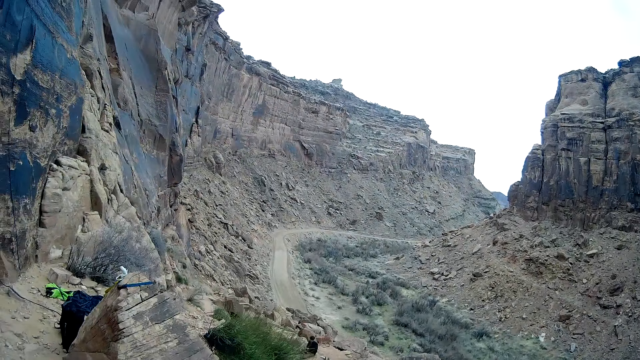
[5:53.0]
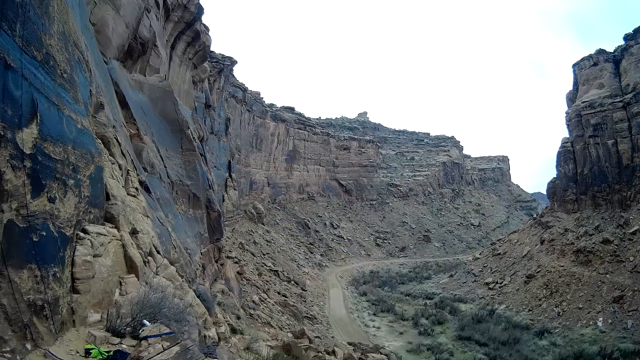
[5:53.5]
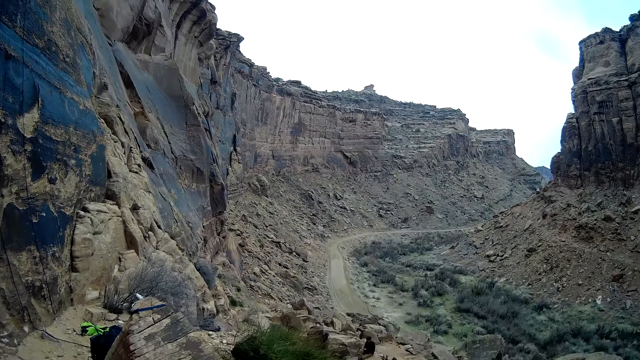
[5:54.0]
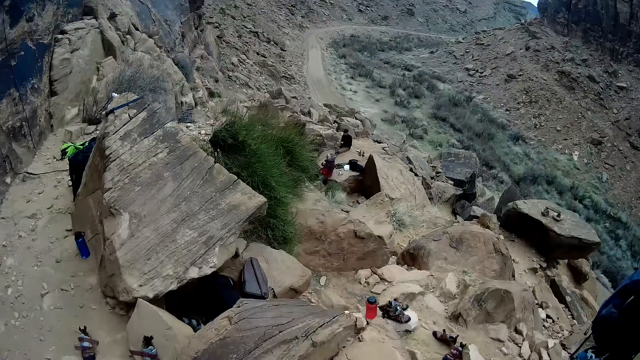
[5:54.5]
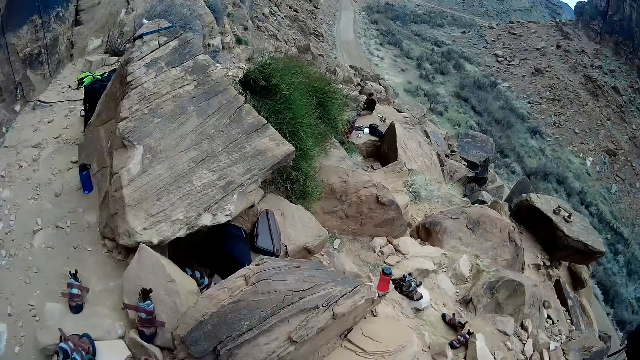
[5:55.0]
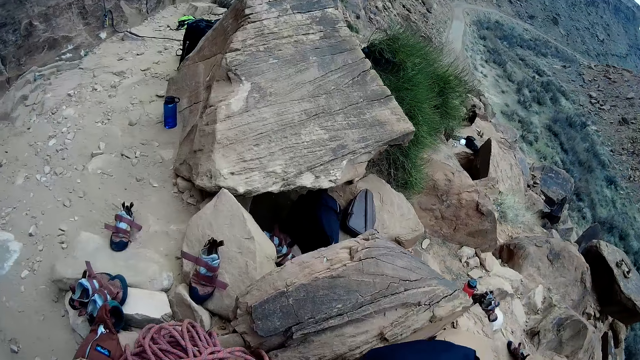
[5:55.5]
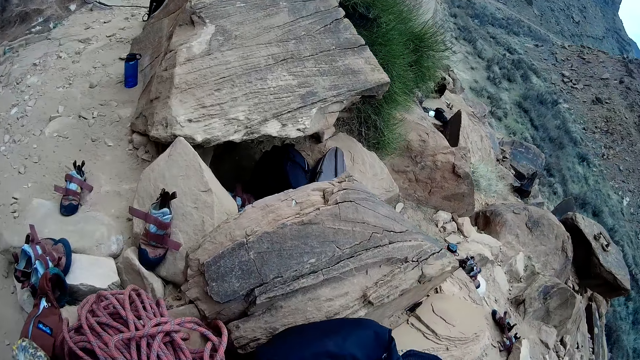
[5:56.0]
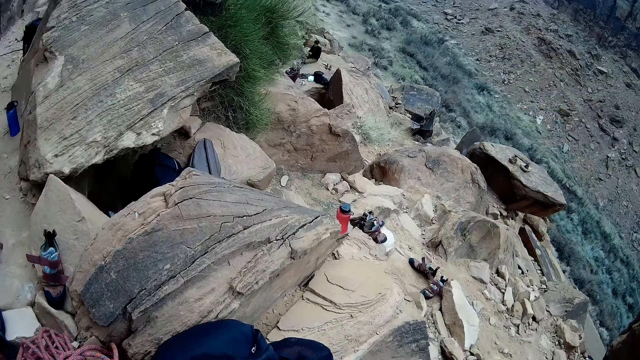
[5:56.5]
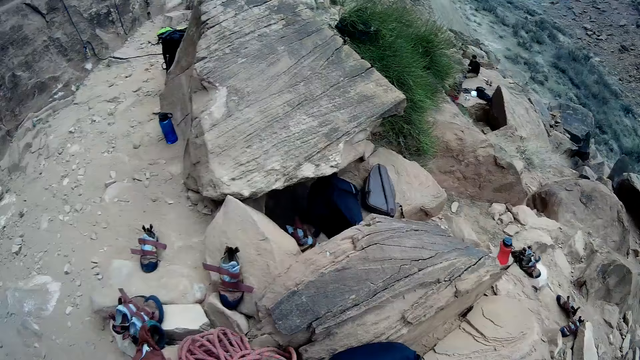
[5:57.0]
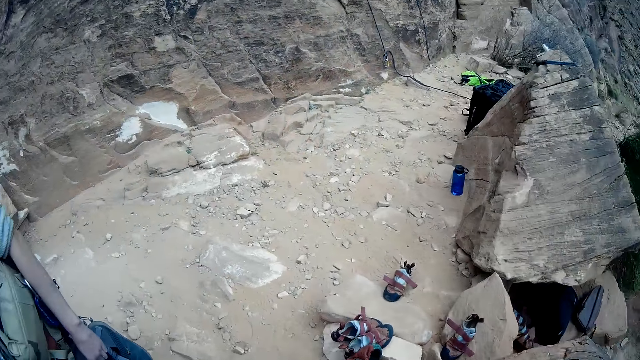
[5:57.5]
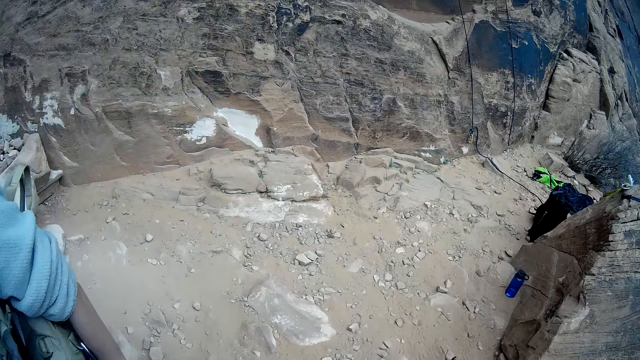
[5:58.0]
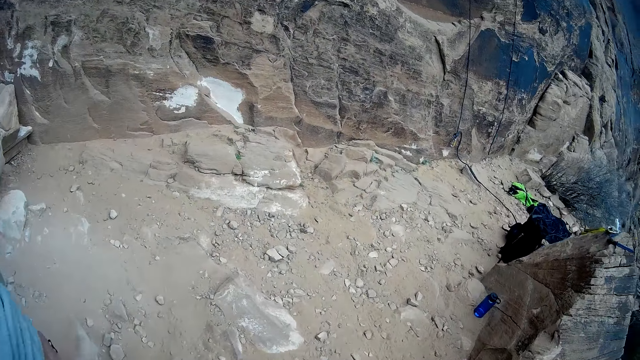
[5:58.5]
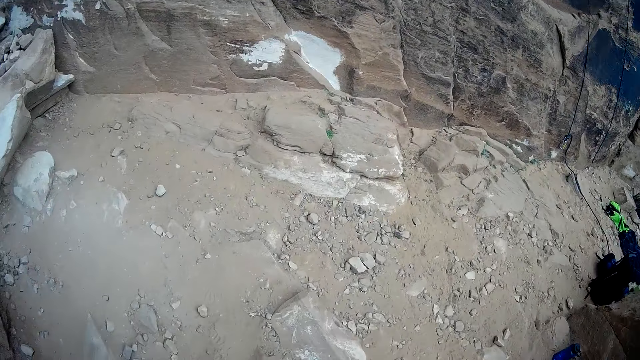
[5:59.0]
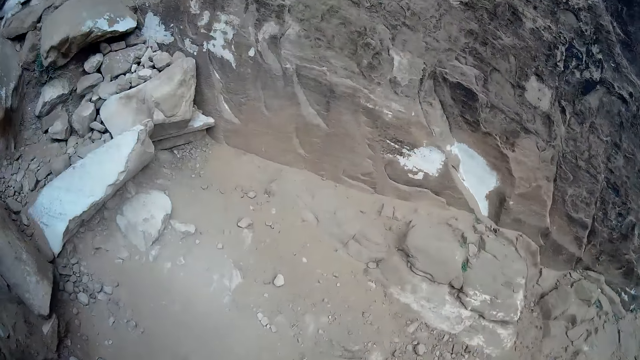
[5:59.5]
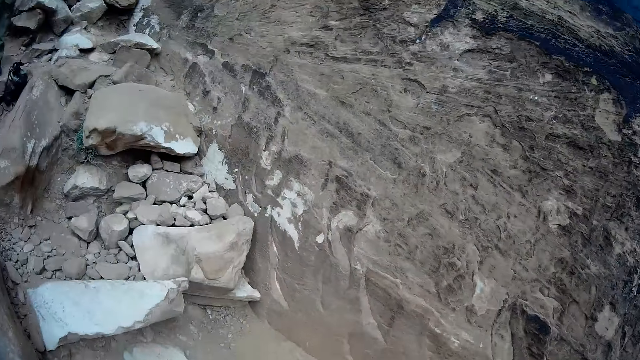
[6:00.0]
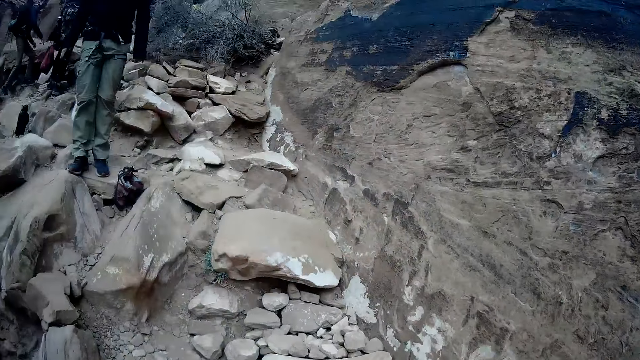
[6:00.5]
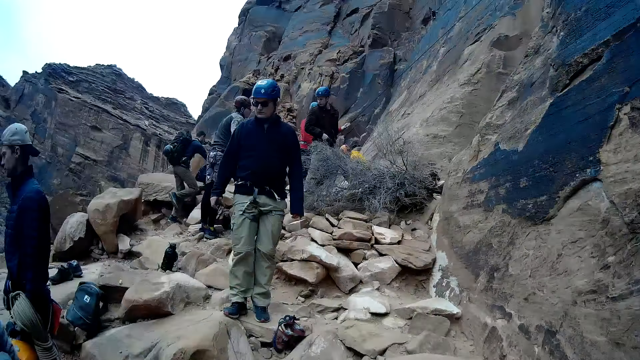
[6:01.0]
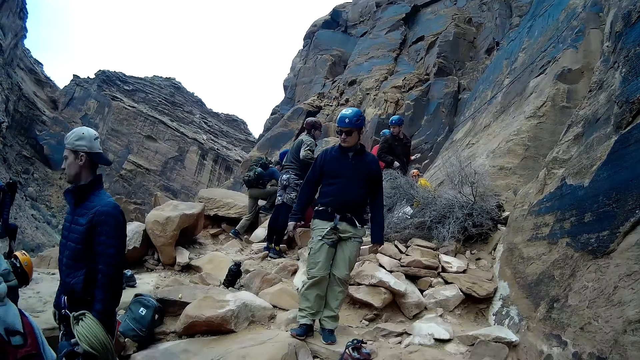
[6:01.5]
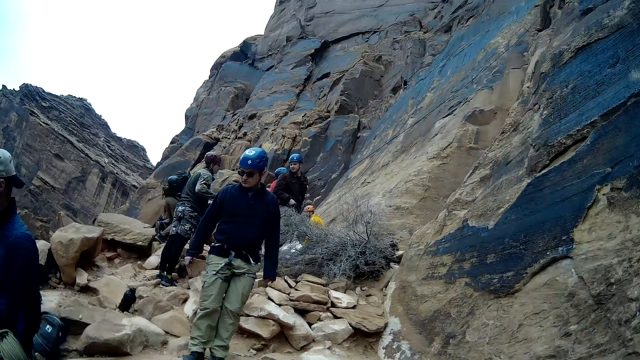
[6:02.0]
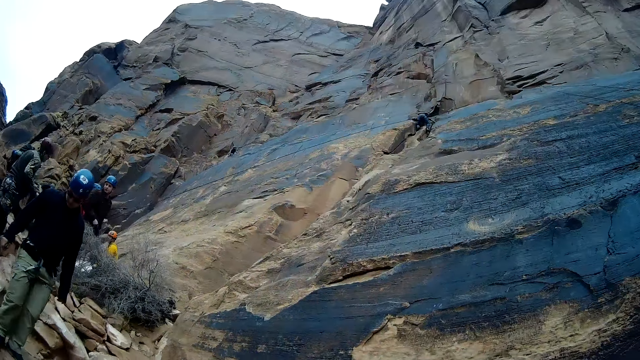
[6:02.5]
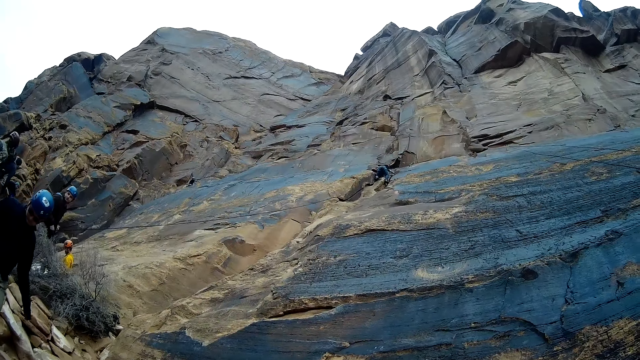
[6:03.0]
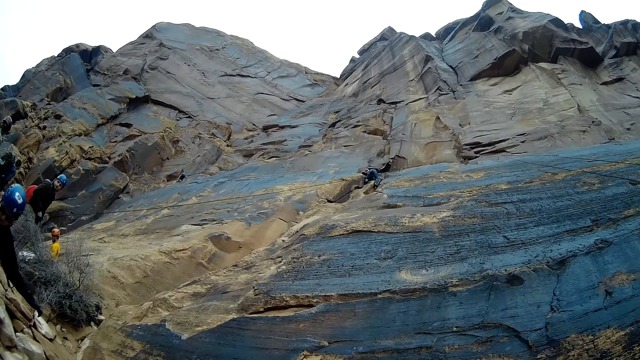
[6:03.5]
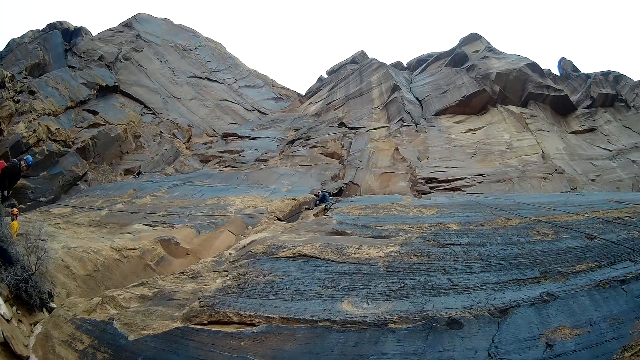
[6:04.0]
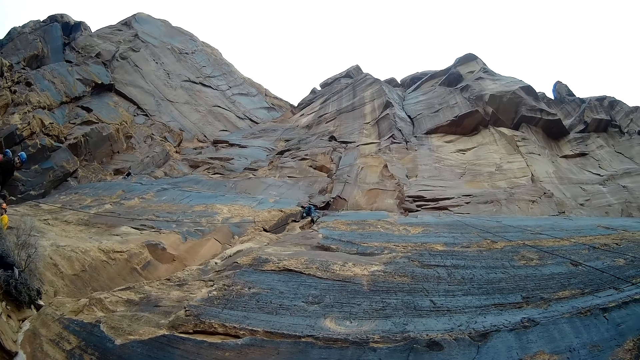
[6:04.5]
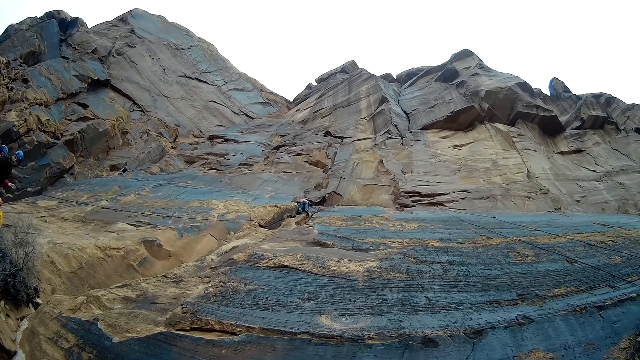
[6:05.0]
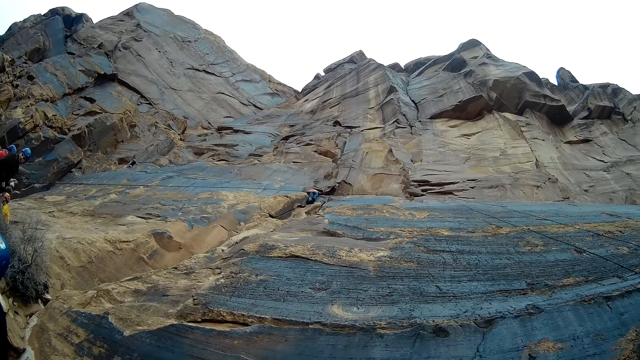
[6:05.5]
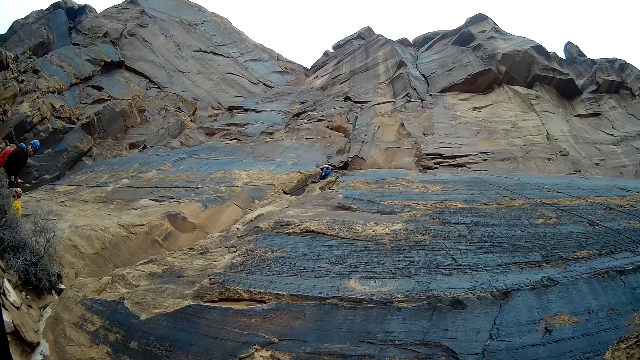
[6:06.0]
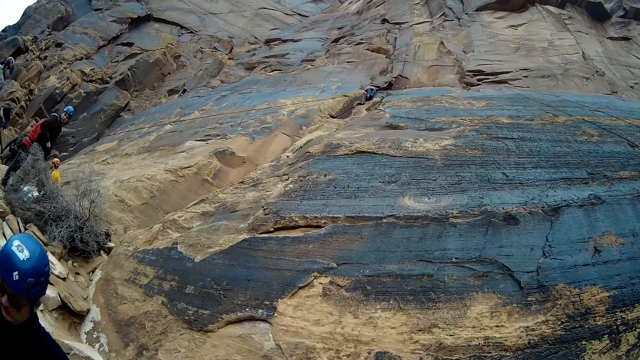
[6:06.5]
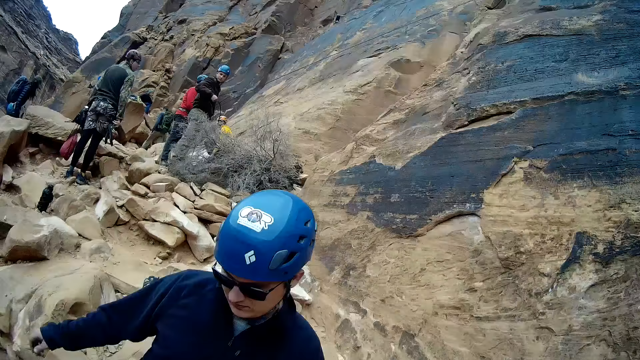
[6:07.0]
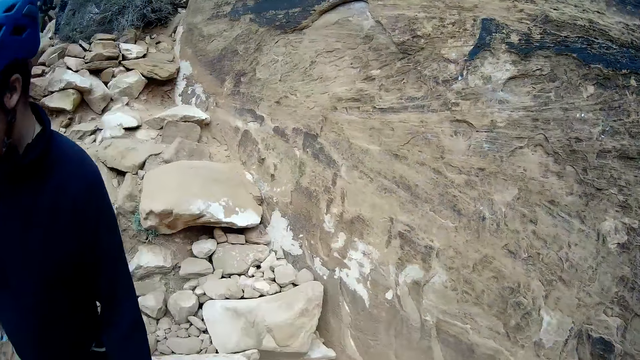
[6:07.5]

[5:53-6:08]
The camera wearer walks around. They look up at the mountain.

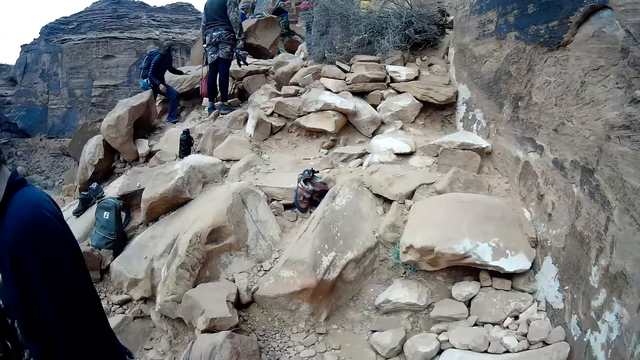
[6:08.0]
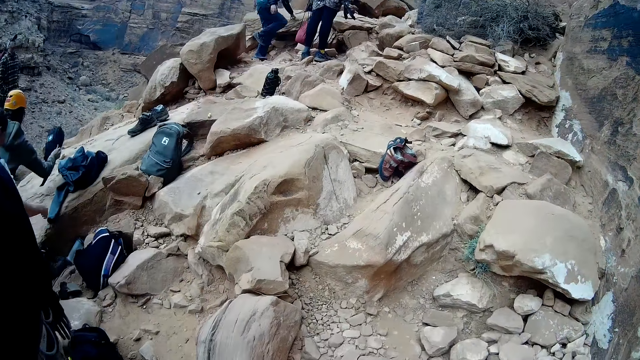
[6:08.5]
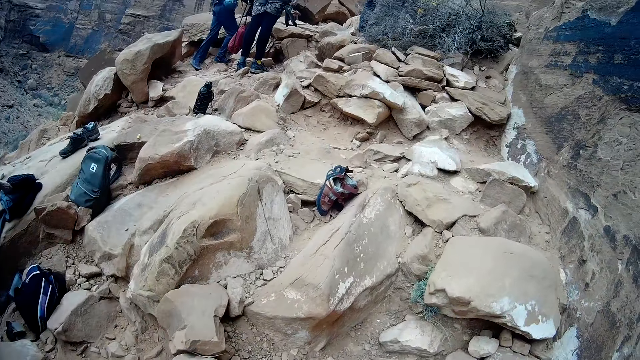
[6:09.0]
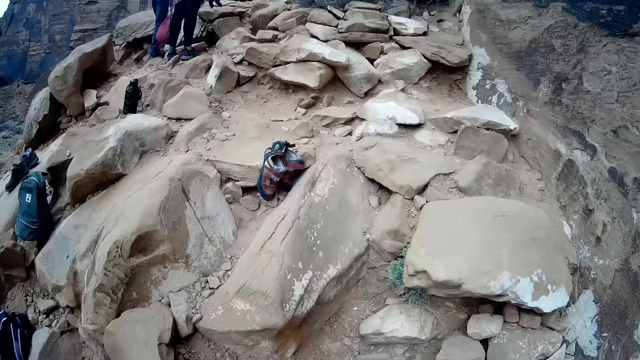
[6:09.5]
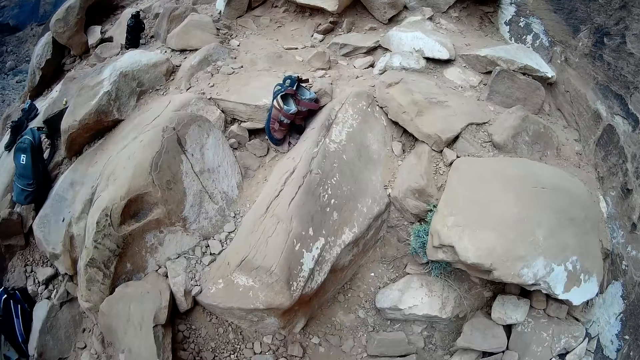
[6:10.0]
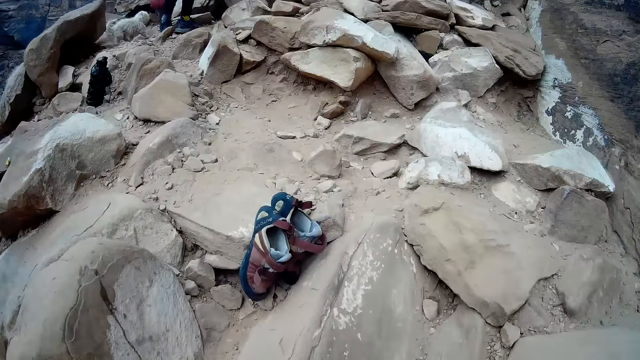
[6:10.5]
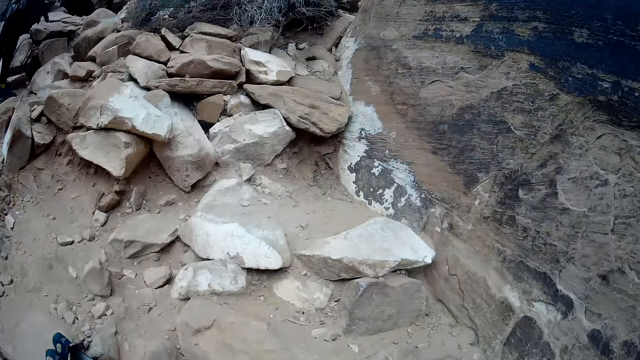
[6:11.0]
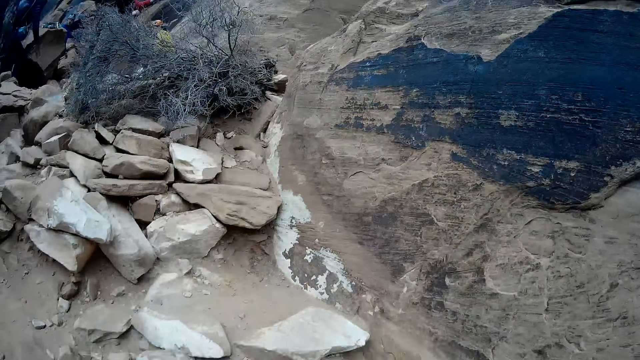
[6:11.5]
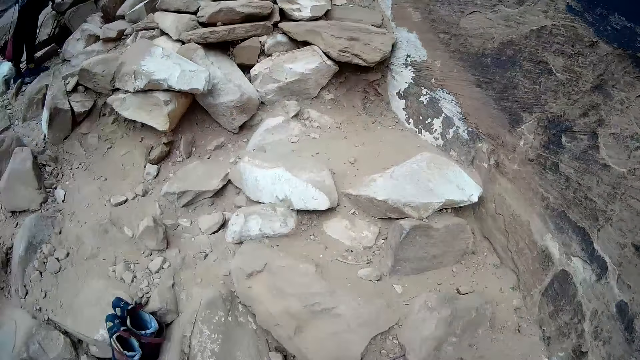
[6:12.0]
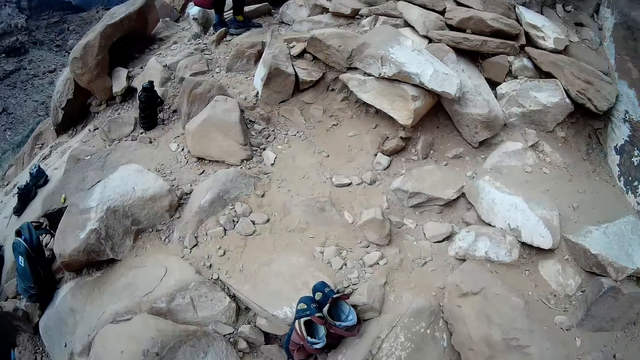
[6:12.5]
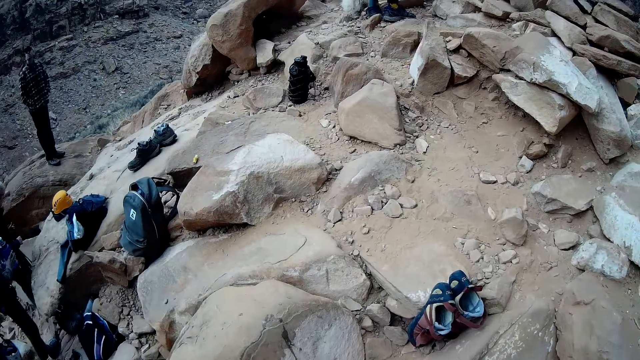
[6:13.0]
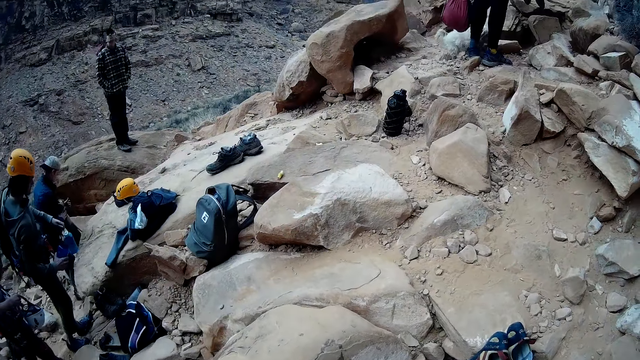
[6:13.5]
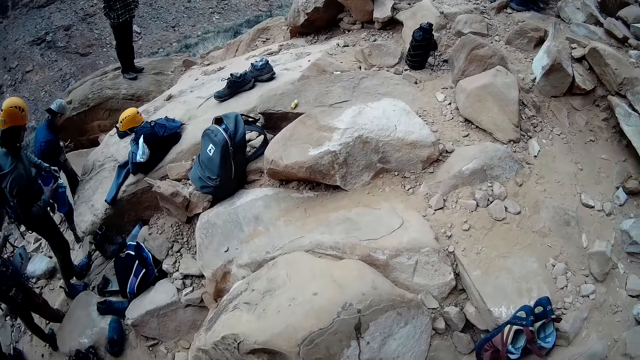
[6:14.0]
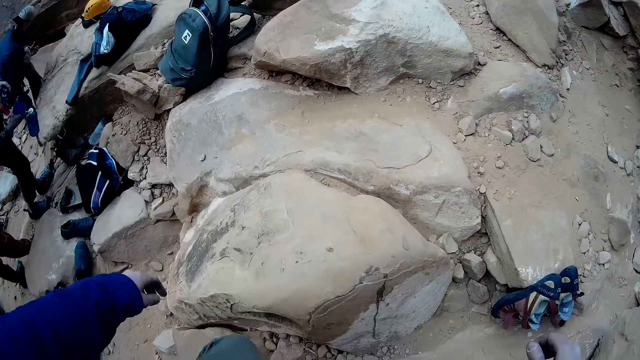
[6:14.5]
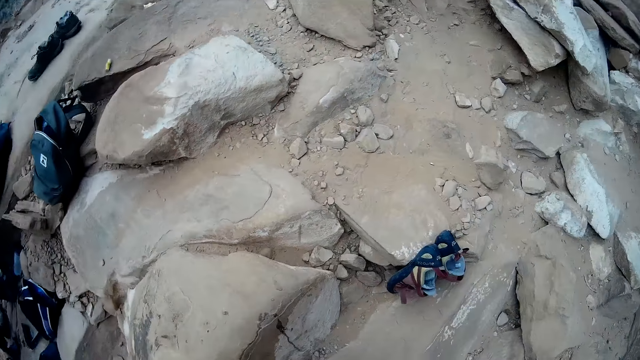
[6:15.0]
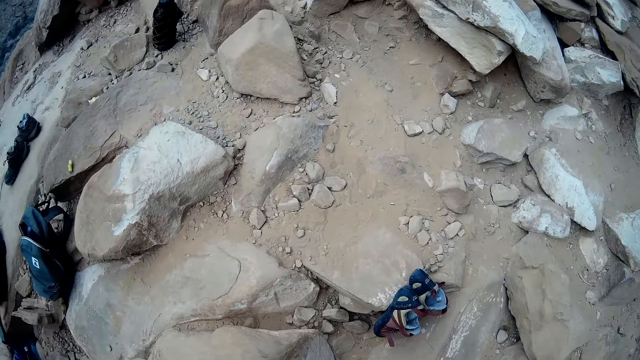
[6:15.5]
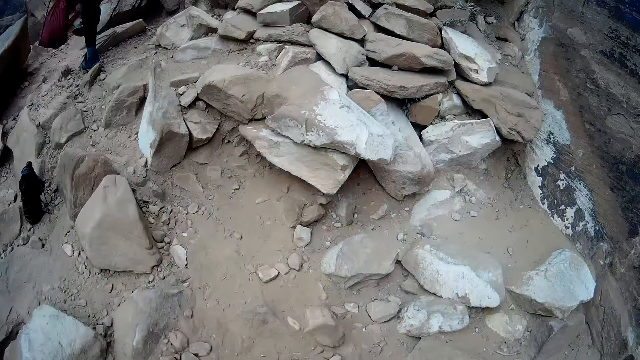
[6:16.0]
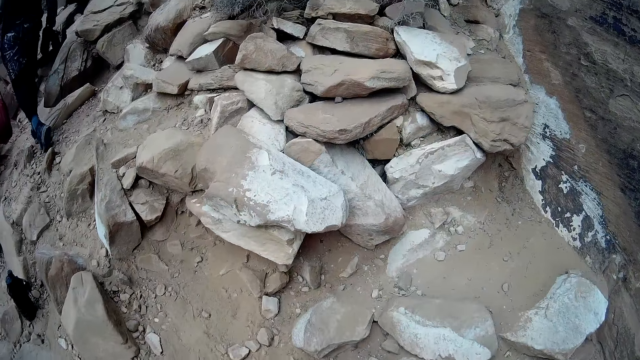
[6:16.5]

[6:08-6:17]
The camera wearer walks up the mountain.
